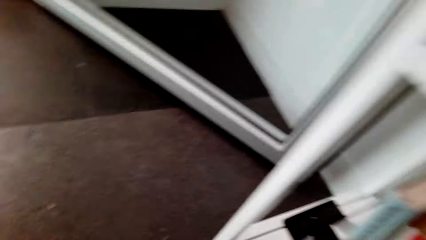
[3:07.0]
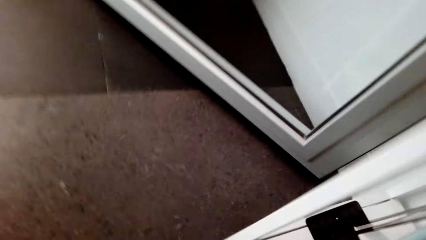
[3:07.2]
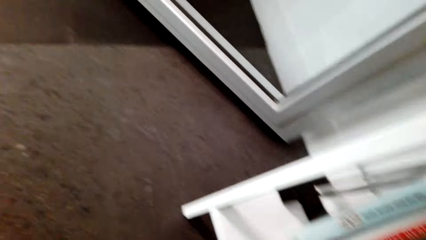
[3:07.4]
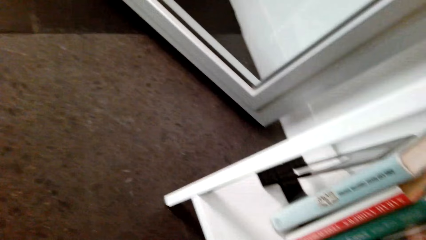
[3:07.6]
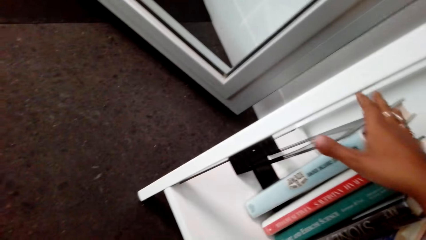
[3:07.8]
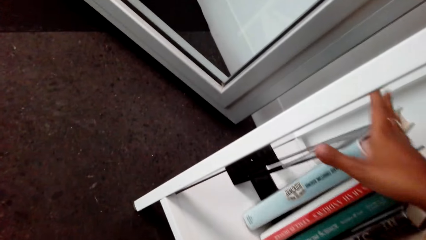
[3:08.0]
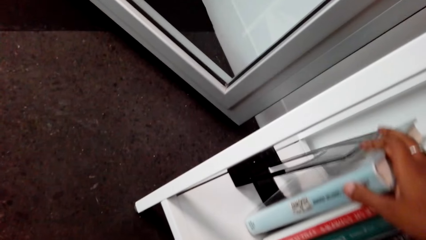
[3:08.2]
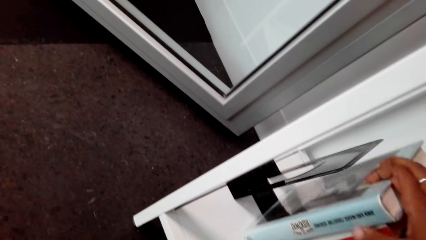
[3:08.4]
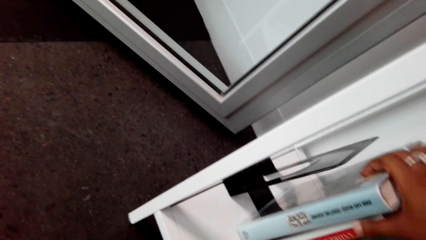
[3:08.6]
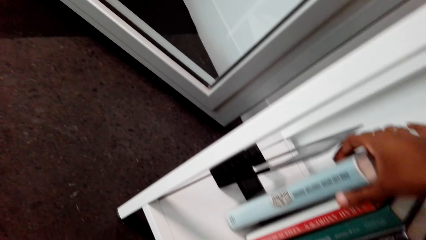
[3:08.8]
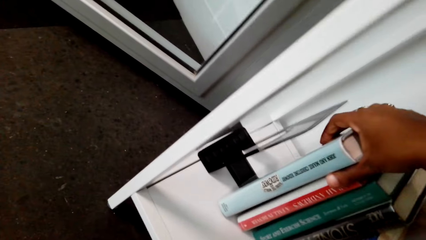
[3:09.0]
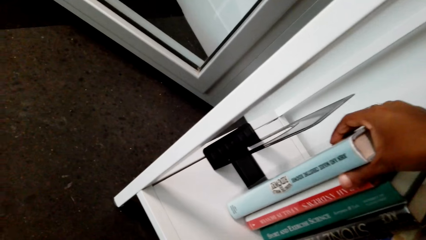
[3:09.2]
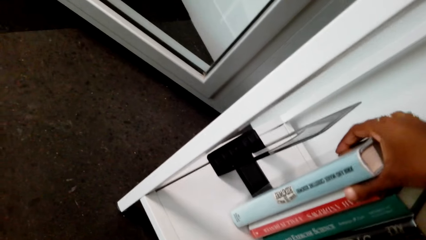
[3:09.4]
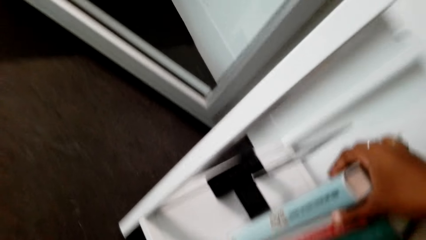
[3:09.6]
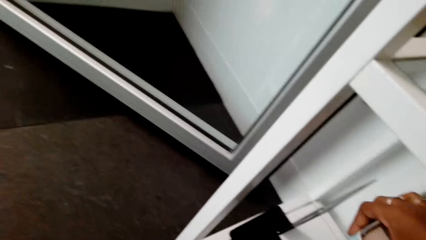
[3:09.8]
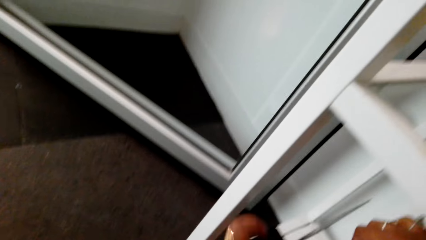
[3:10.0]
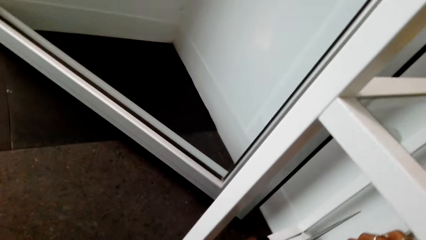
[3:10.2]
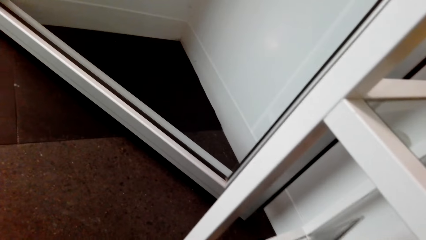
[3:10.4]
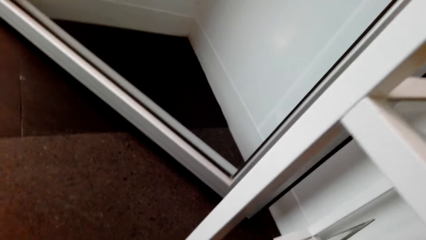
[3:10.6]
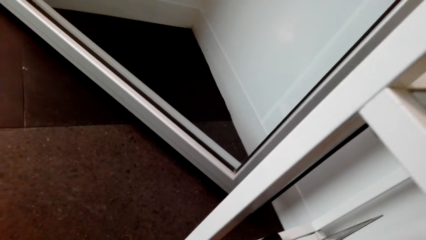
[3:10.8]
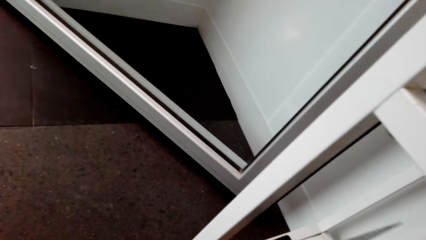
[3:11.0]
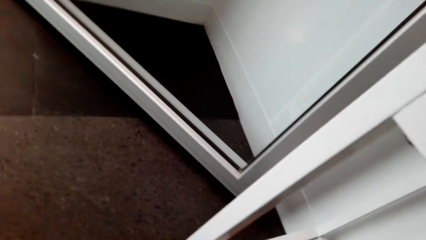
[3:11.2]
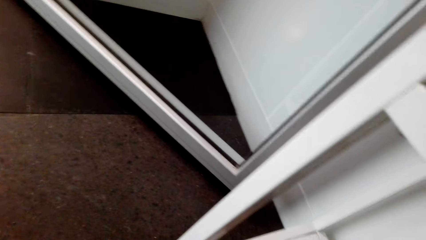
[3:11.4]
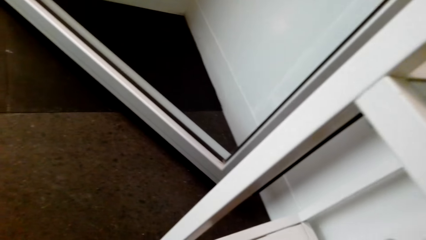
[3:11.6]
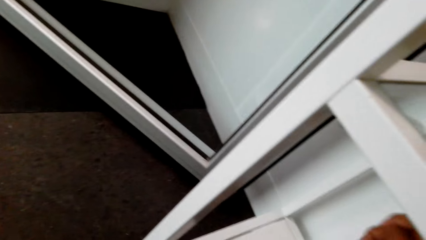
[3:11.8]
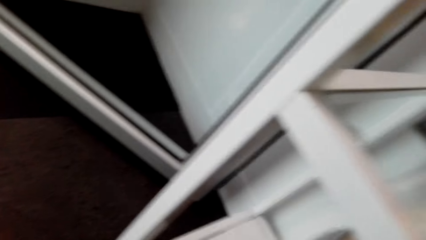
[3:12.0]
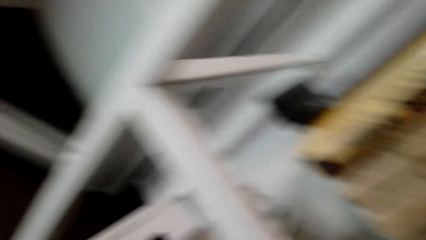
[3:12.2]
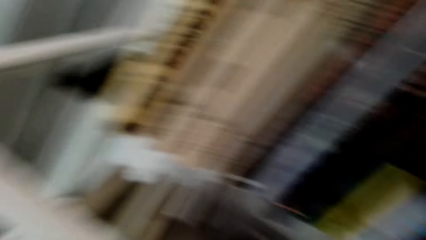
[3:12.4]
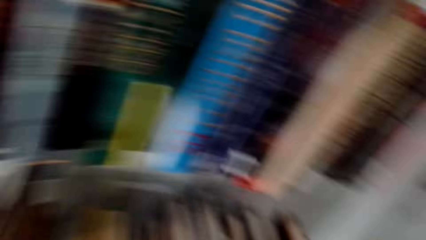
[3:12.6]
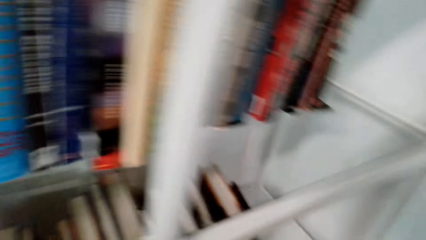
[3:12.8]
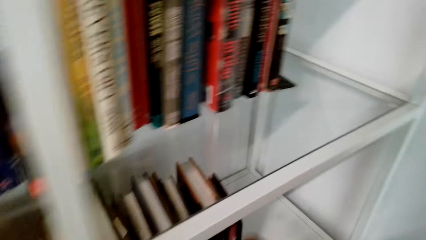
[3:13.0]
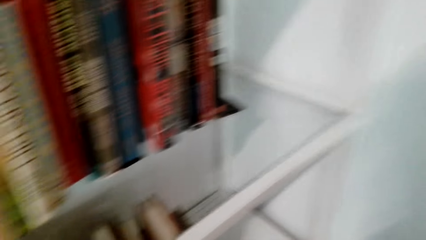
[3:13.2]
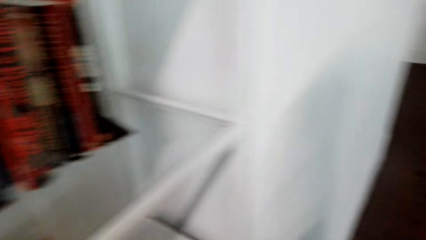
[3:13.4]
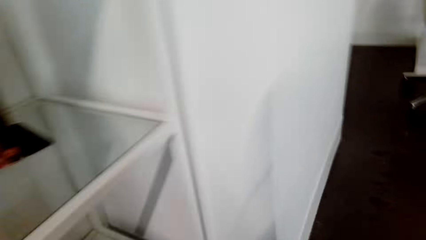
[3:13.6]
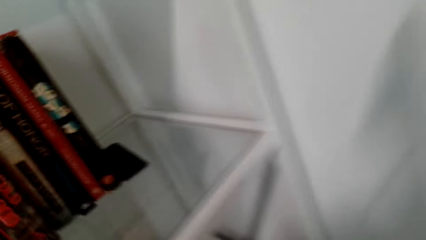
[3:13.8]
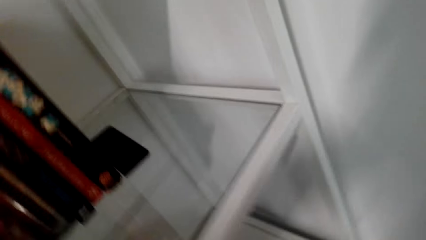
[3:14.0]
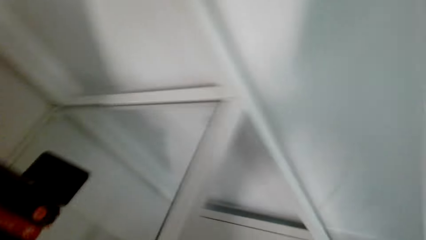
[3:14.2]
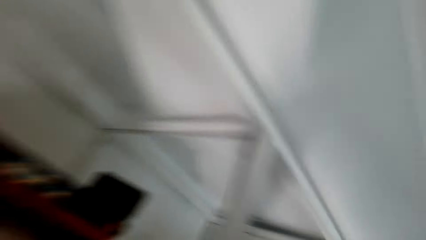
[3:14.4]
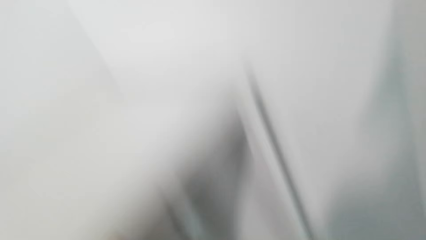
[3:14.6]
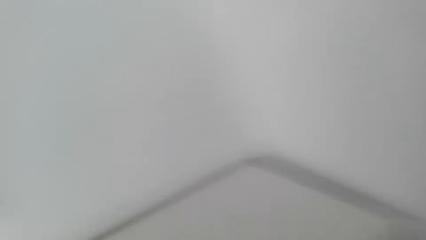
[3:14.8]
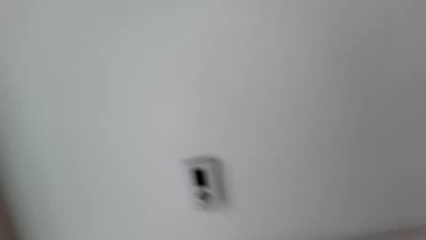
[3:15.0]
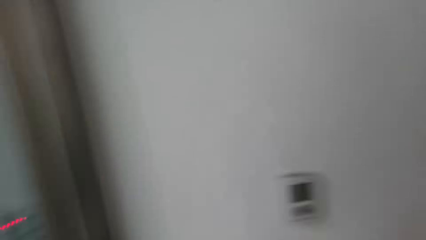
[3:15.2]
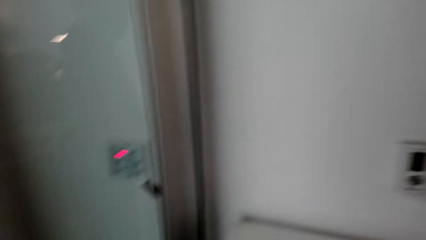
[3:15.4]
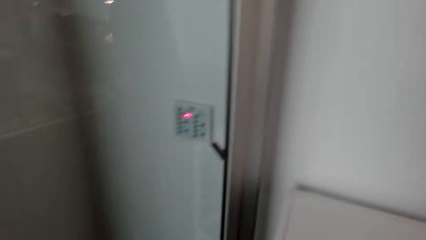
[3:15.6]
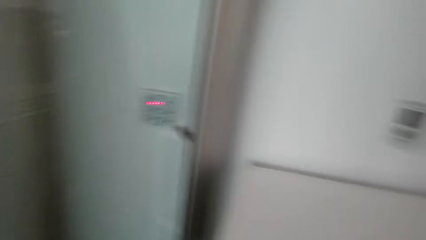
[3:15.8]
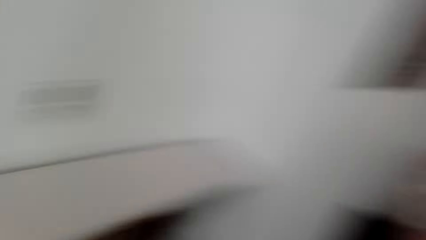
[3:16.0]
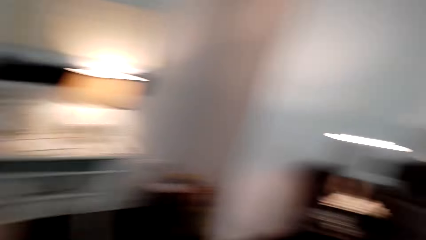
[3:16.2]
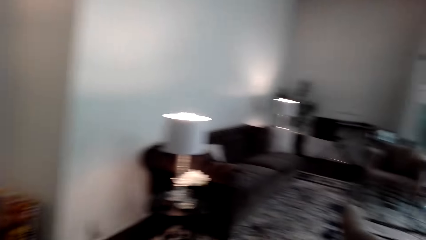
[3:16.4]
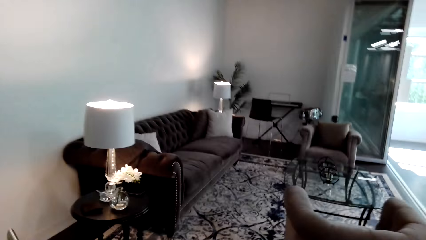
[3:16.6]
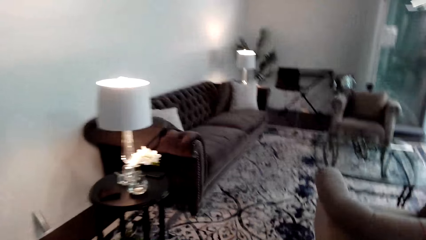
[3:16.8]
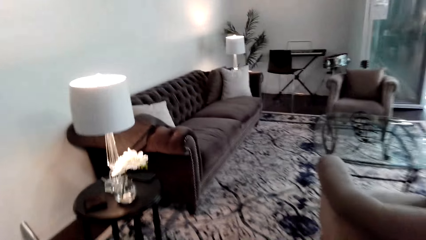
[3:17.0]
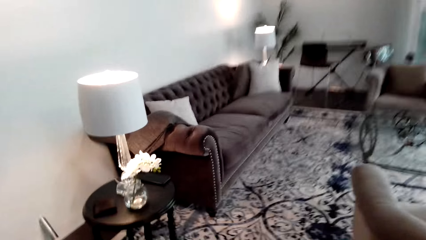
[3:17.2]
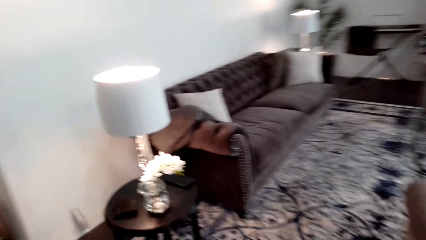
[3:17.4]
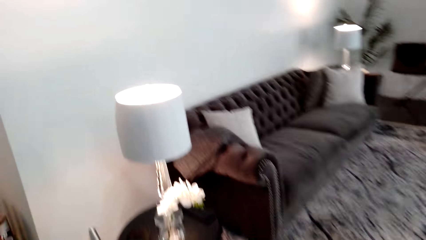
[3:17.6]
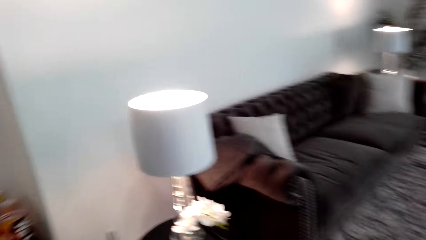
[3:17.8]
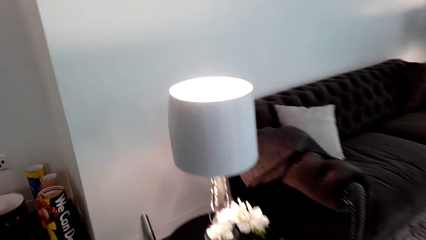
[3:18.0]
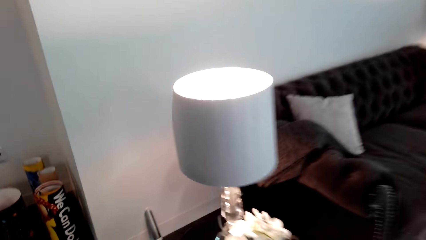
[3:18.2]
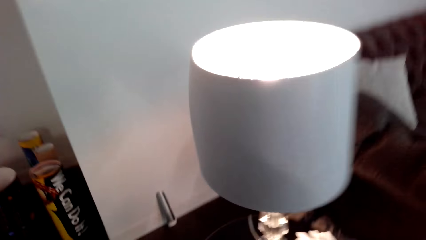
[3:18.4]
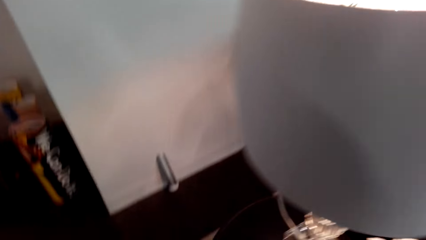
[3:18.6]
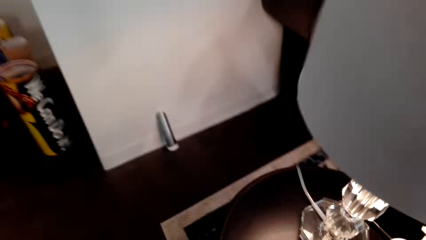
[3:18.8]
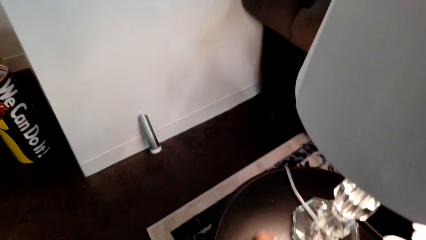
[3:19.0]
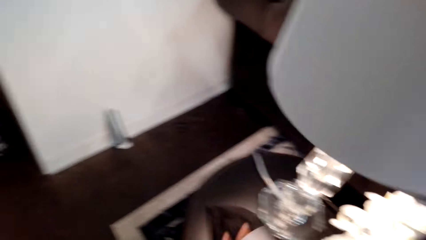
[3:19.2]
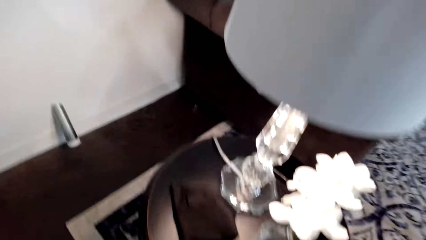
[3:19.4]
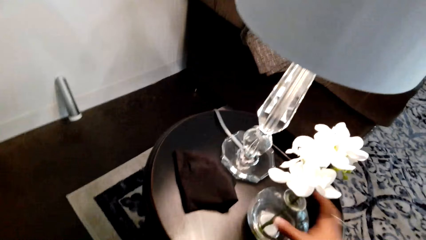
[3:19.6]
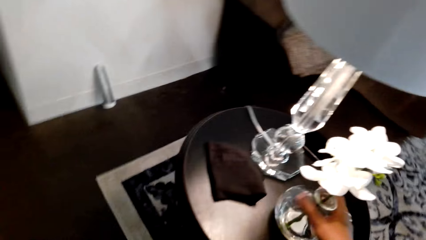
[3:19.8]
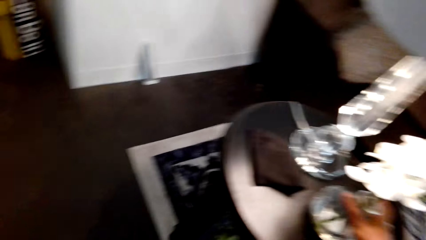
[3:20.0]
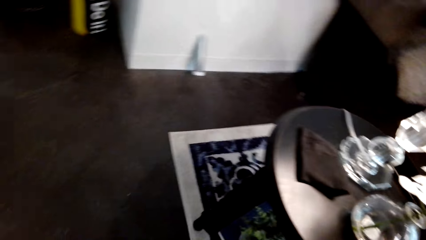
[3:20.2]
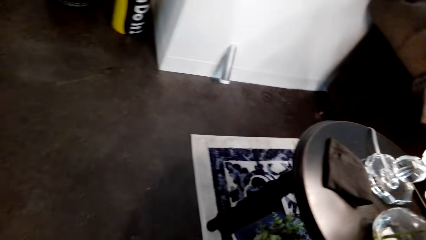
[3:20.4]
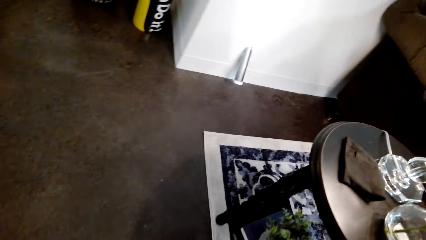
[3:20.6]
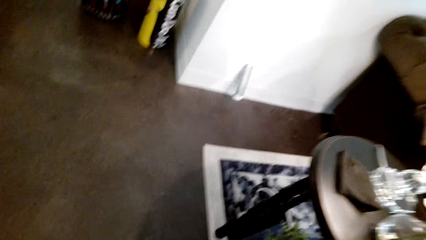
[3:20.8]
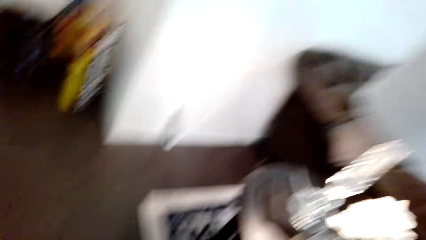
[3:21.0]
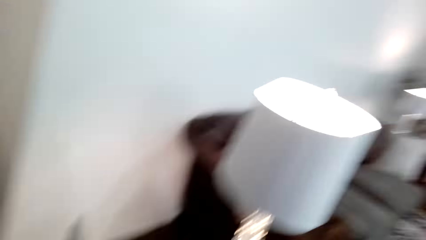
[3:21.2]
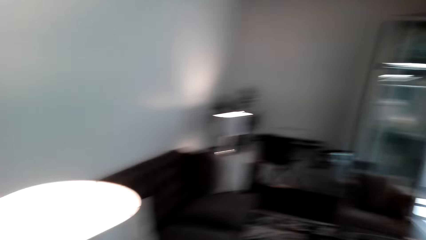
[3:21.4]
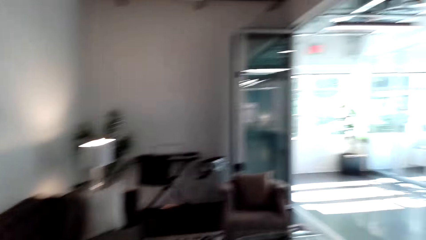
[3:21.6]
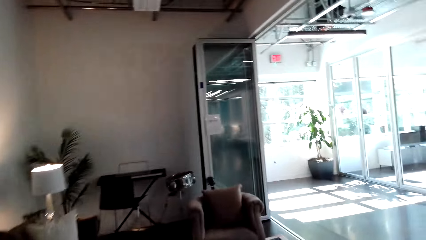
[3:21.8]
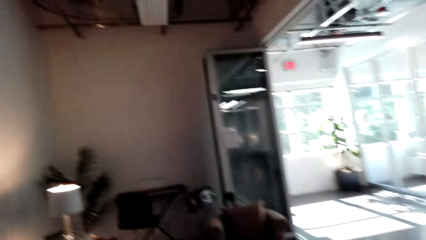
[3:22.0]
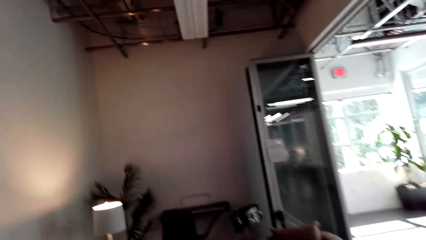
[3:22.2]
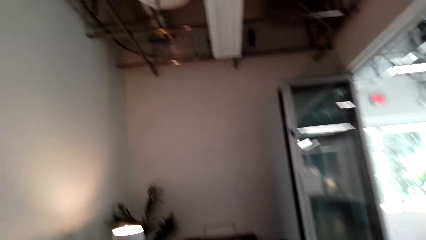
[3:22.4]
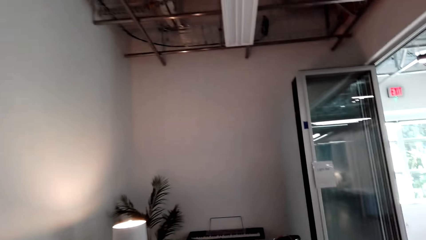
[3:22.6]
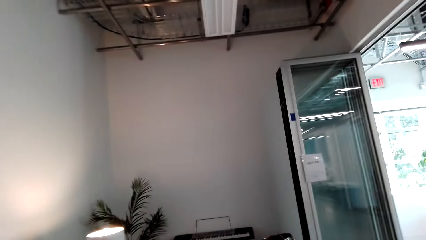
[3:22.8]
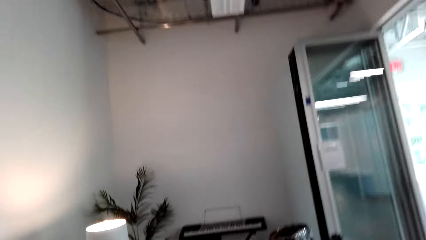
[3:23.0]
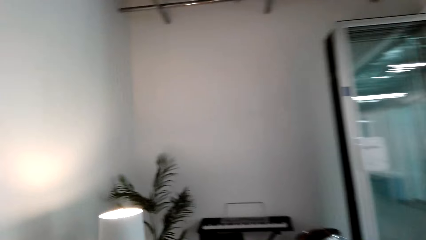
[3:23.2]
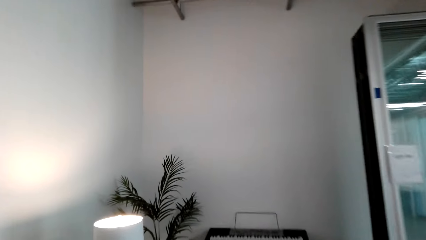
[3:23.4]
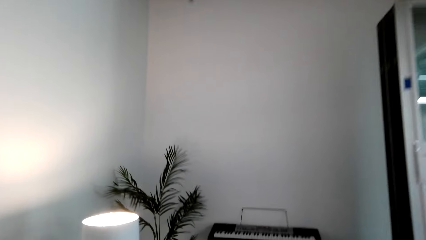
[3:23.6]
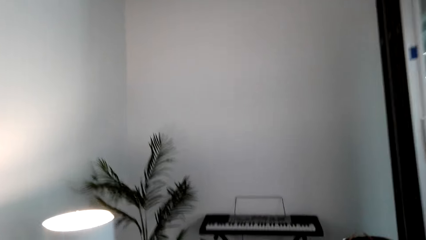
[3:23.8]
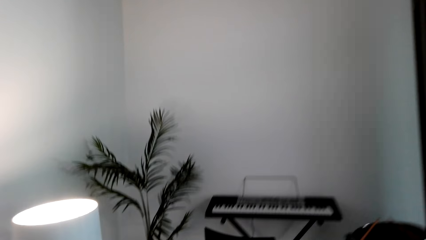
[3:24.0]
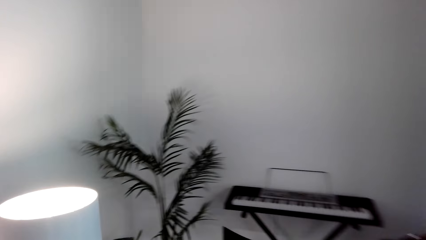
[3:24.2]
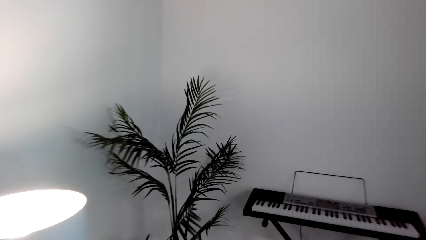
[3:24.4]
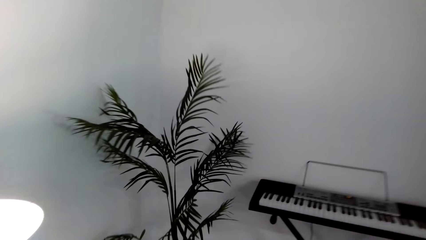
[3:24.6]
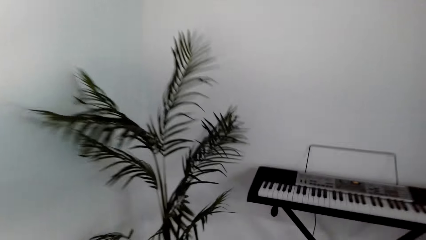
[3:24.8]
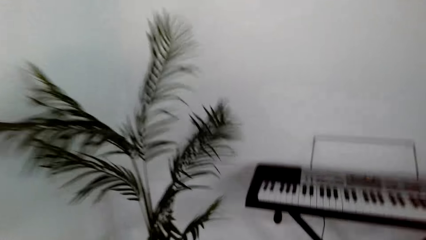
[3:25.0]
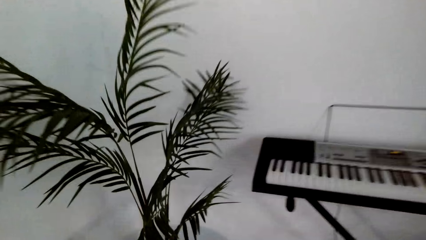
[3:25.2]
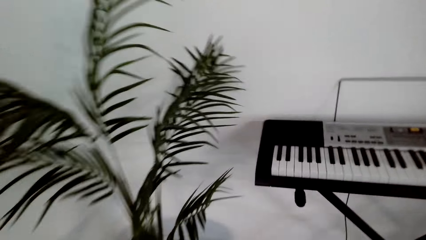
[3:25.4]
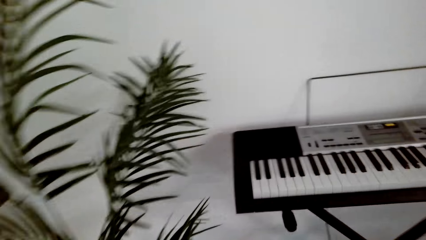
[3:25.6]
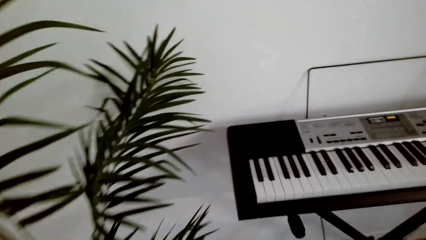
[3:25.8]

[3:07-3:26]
The camera wearer holds a book. They look around. They walk towards the sofa. They look on the lamp stool. They turn right and walk towards the piano.
